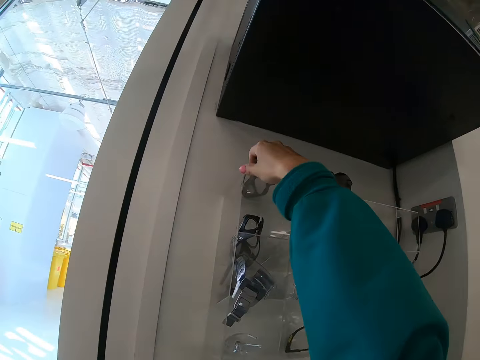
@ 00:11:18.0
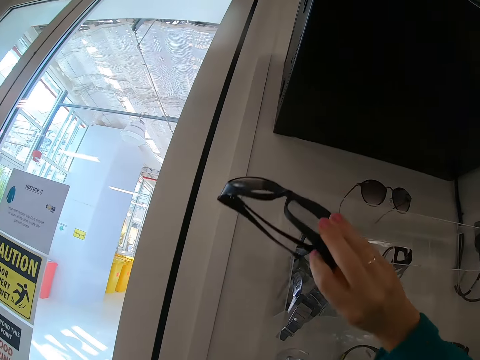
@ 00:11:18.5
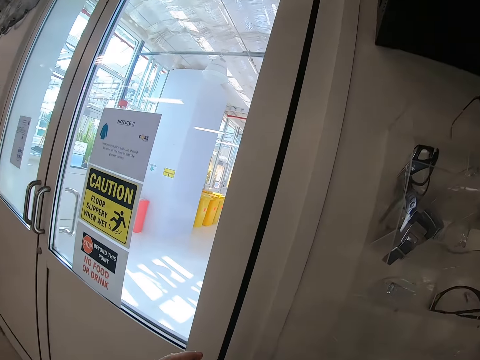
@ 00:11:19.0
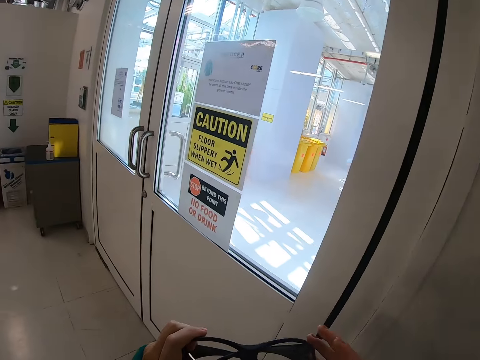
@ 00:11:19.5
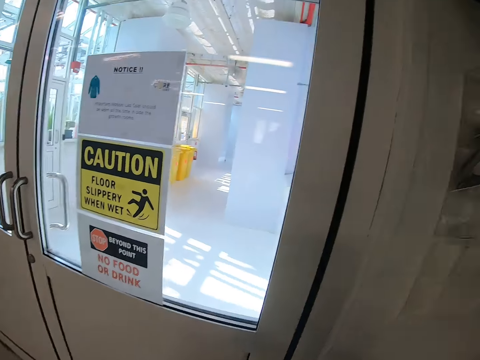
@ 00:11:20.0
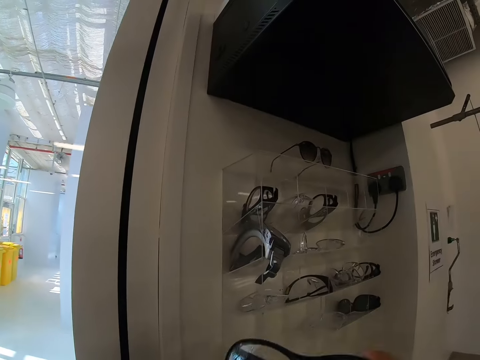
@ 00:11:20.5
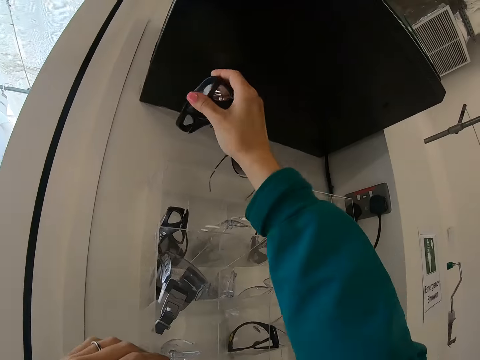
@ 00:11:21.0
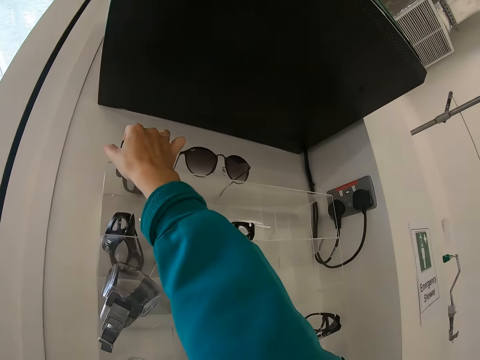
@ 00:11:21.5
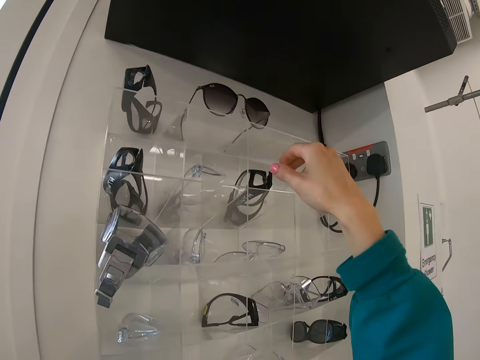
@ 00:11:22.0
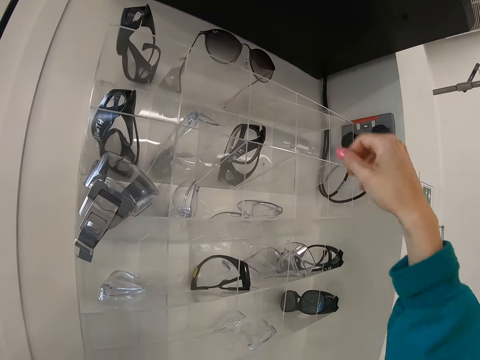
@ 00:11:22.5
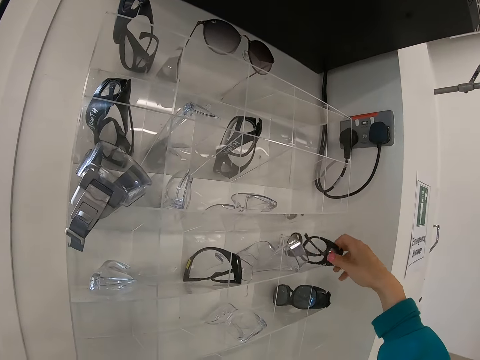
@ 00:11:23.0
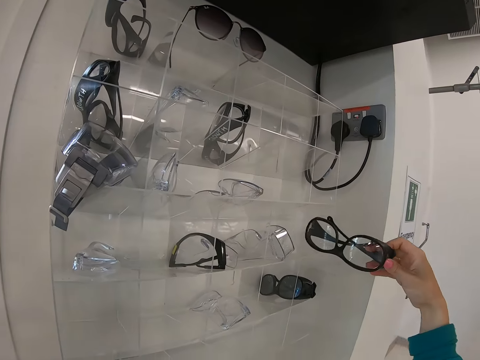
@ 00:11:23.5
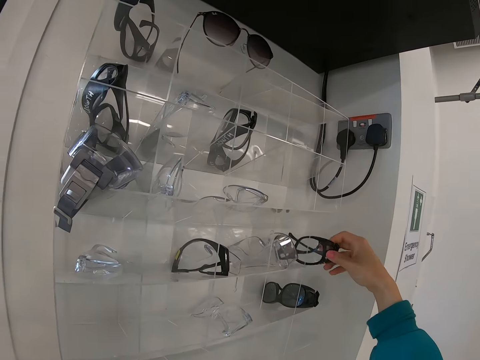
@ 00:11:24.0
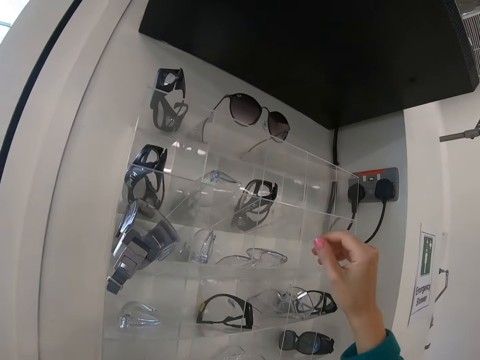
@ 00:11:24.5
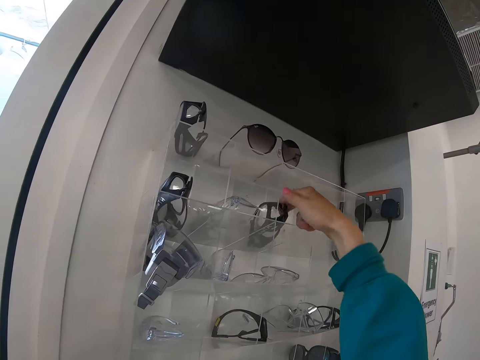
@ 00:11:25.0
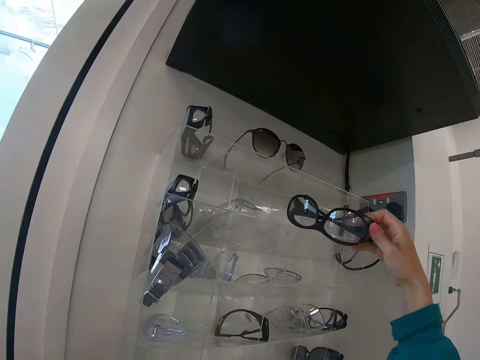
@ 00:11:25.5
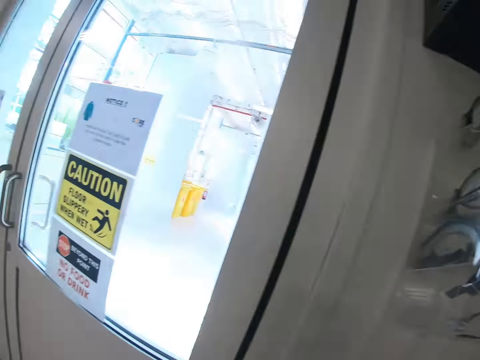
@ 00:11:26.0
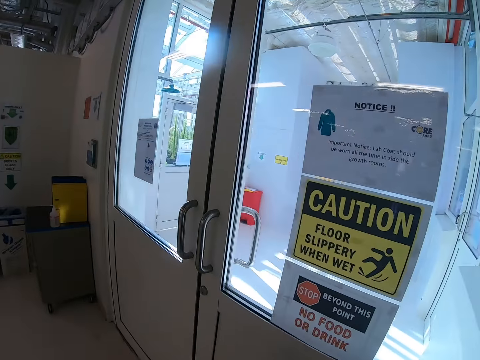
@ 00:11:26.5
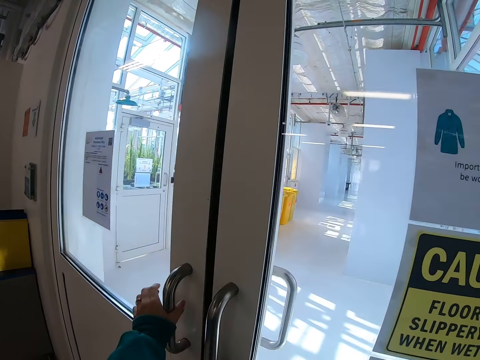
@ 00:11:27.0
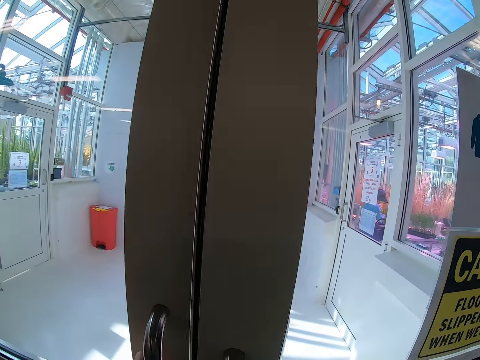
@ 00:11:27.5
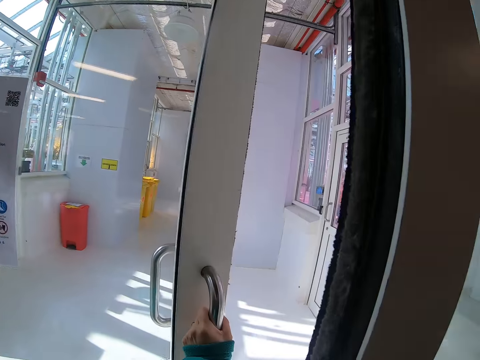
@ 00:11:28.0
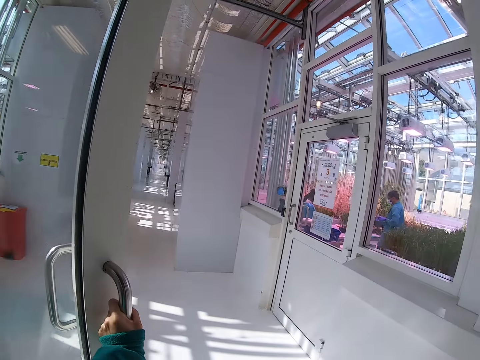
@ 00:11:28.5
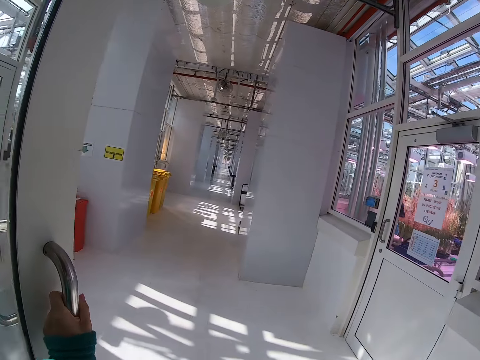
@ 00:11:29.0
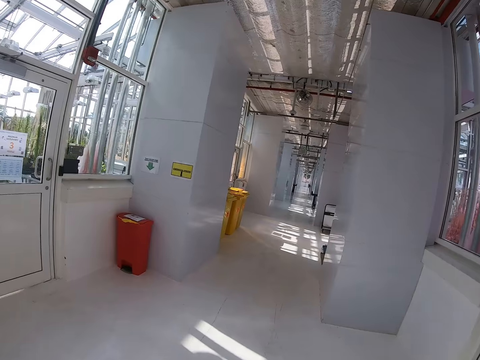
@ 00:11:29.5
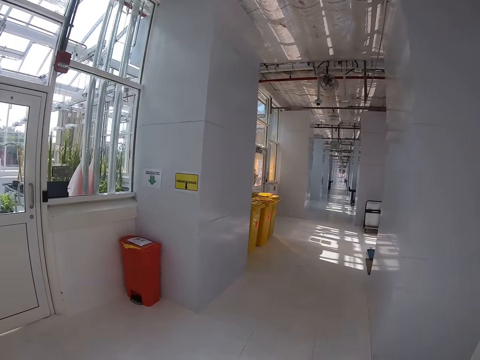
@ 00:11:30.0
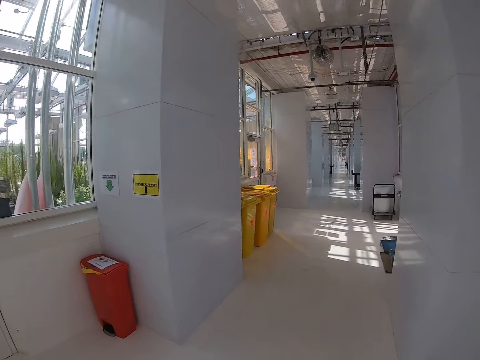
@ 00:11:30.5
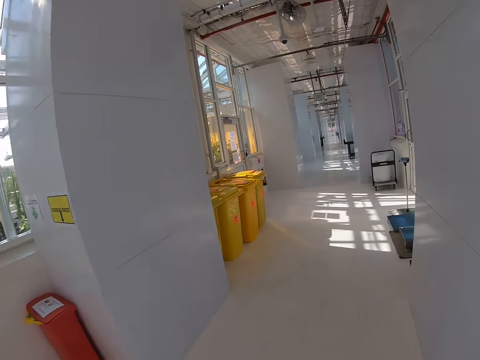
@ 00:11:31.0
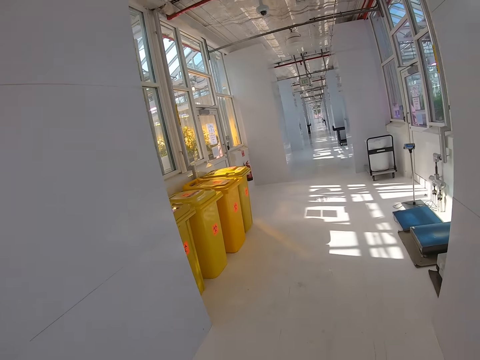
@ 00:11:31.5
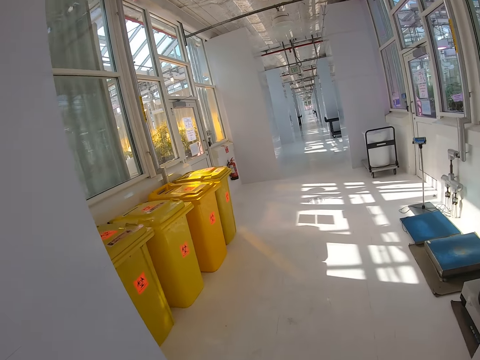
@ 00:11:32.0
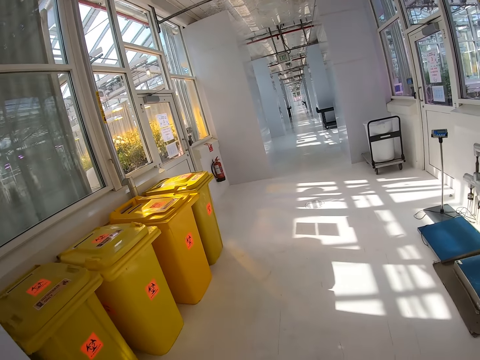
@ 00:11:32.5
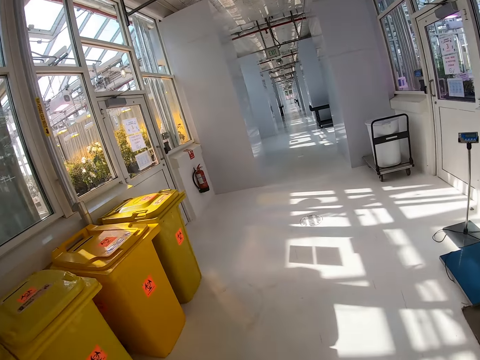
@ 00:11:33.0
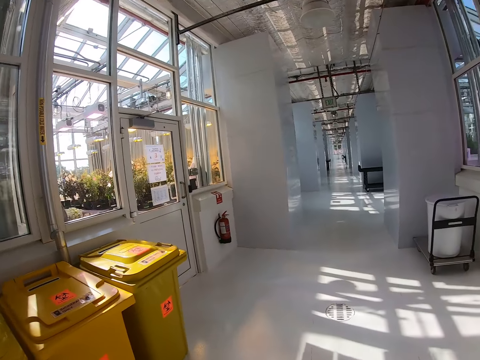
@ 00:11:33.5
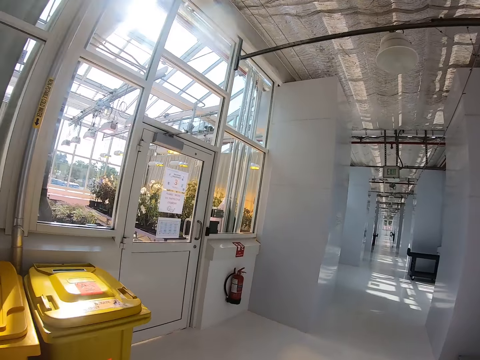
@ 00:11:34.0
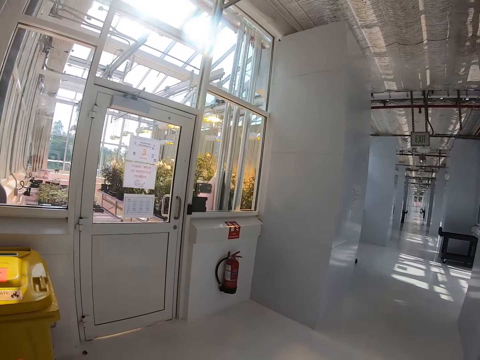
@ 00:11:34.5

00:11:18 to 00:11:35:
The camera wearer grabs glasses. They return the glasses. They touch the glasses. They grab the glasses and return the glasses. They grab the glasses. They walk in the room. They open a door. They walk in the hallway.

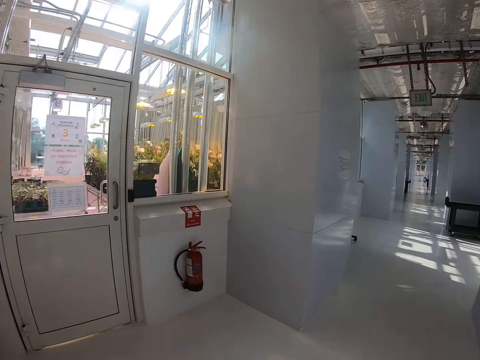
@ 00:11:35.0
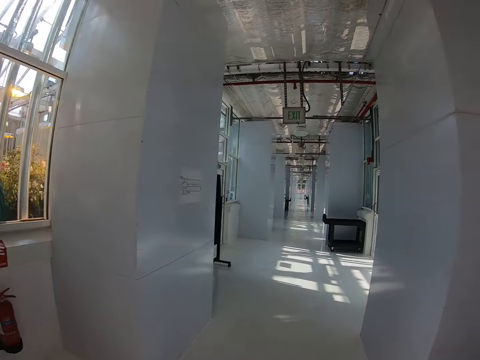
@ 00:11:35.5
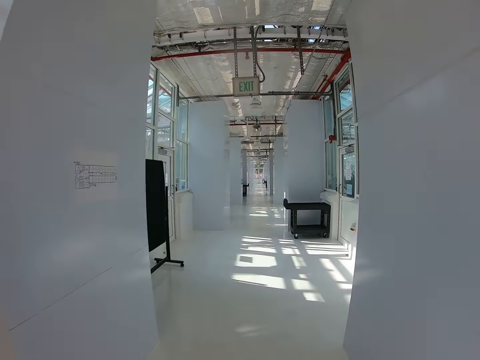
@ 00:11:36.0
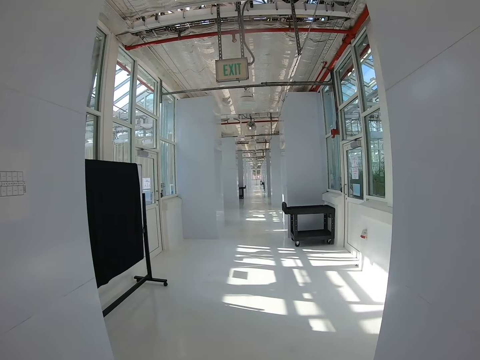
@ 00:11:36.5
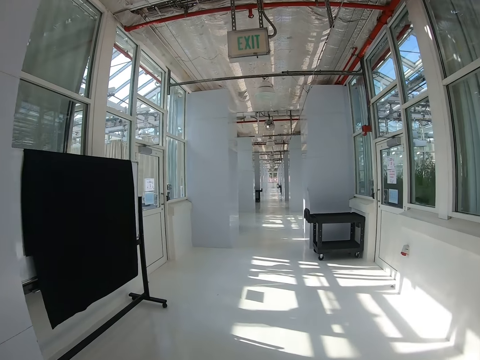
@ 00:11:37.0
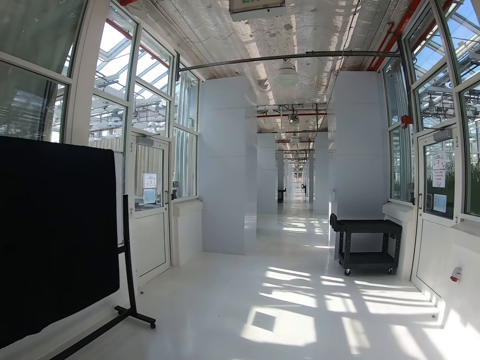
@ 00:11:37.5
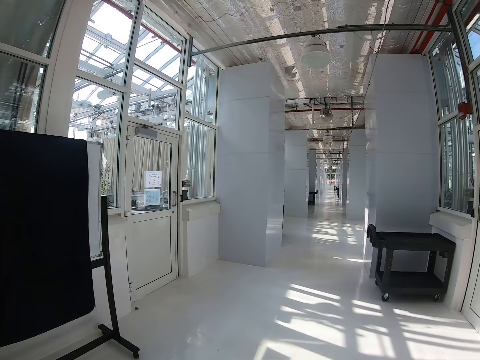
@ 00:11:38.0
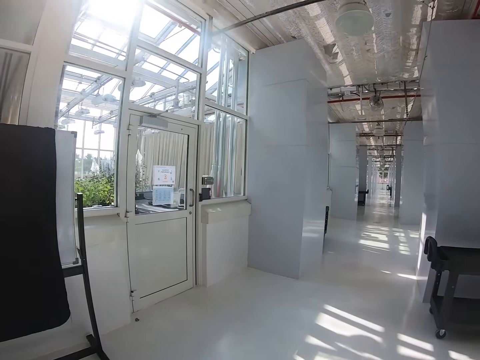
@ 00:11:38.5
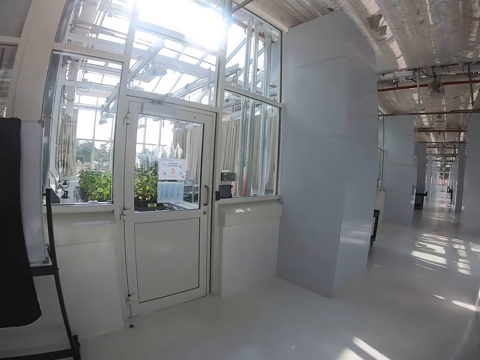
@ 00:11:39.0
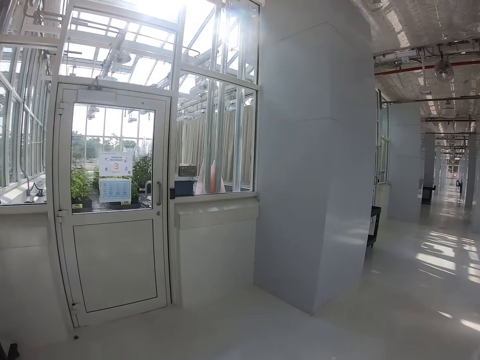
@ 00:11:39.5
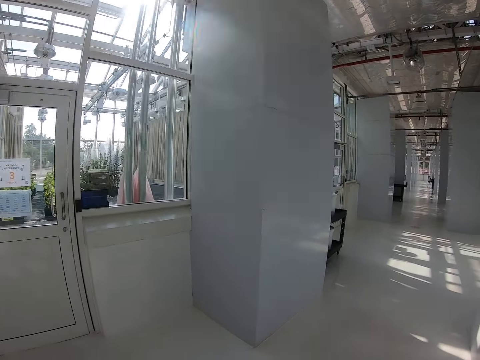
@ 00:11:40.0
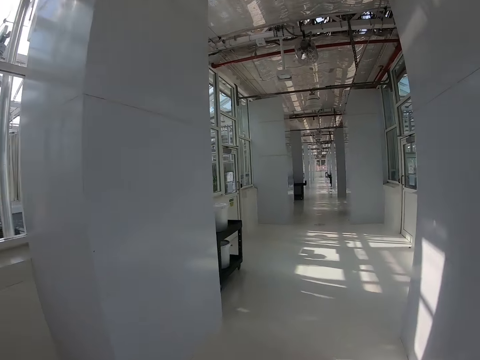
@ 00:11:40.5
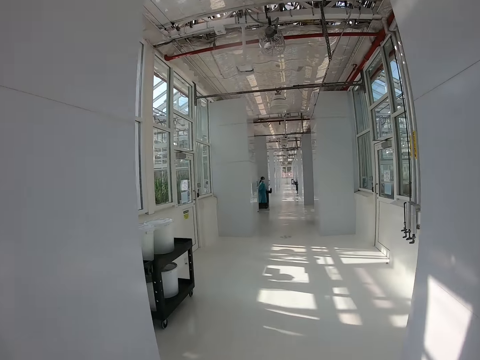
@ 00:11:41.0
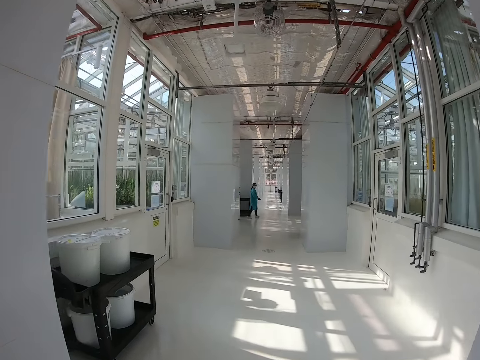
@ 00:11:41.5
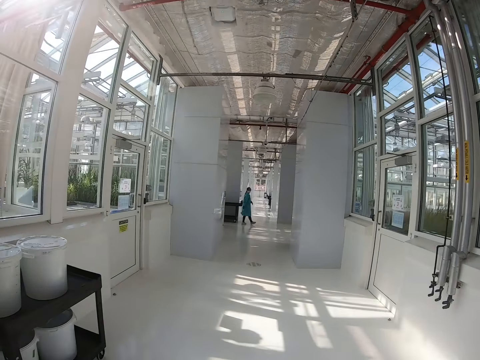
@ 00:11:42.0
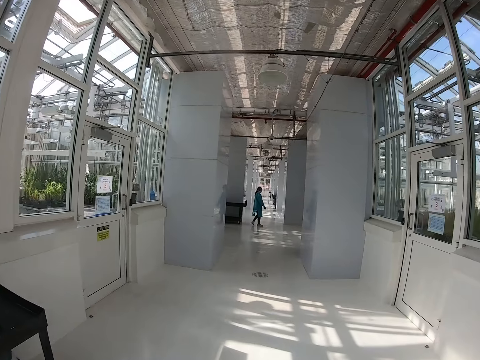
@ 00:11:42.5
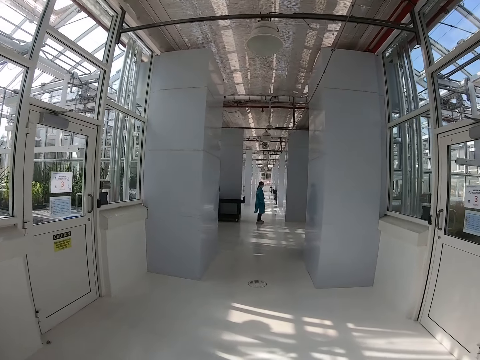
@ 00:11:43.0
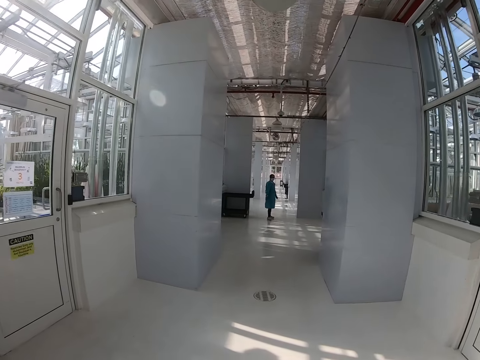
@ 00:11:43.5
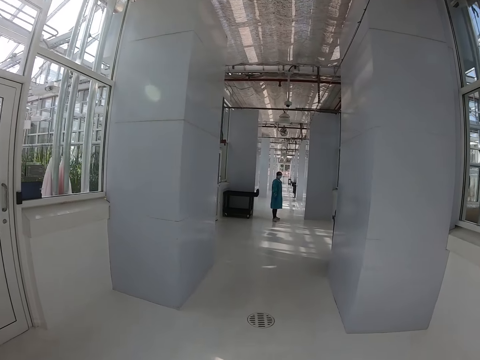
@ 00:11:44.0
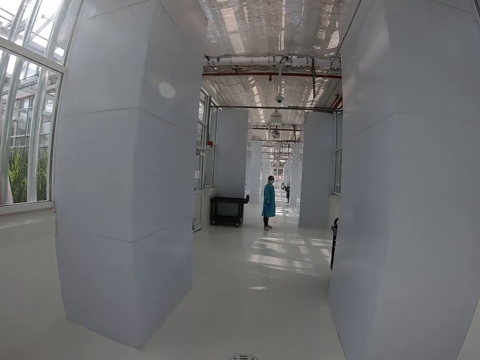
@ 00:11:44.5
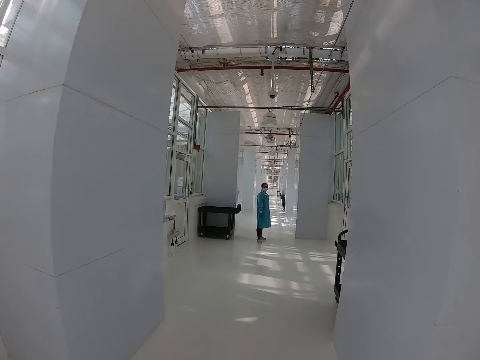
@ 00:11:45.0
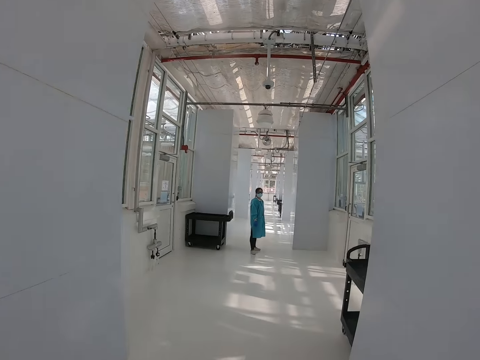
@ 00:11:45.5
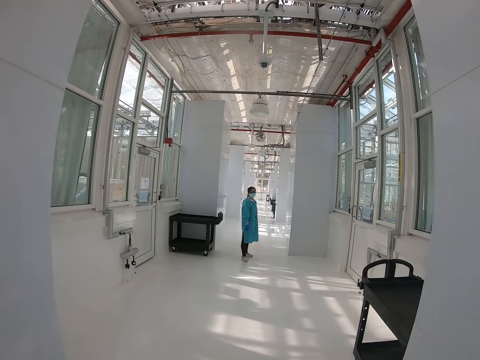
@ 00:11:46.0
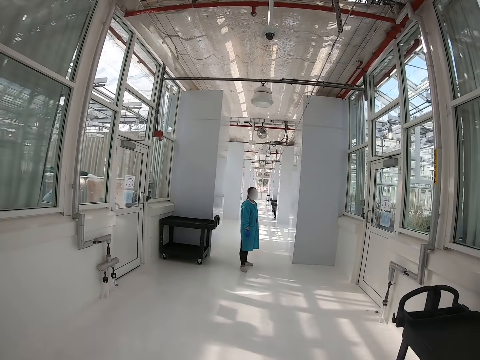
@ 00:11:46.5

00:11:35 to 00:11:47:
The camera wearer looks left. A lady walks in the hallway. The camera wearer walks in the hallway.
